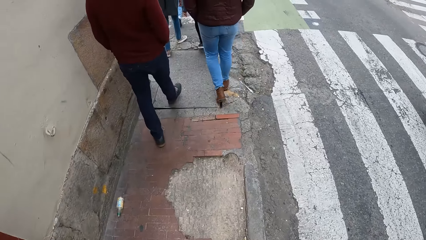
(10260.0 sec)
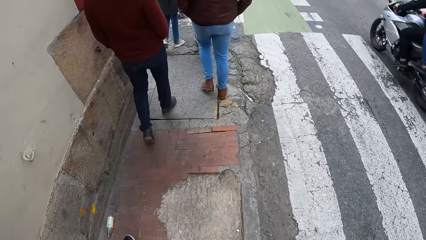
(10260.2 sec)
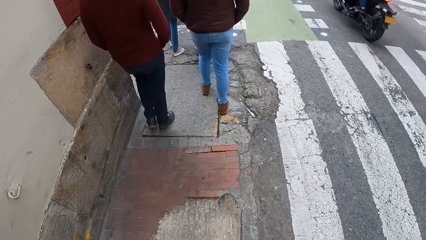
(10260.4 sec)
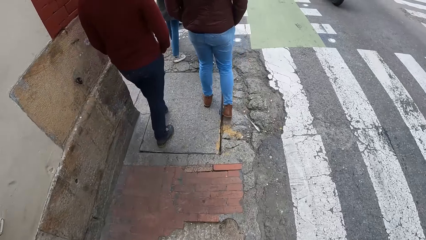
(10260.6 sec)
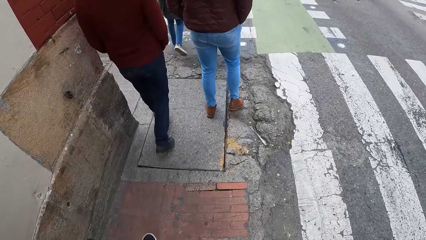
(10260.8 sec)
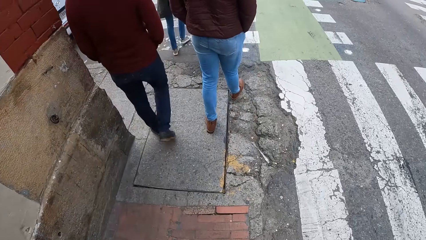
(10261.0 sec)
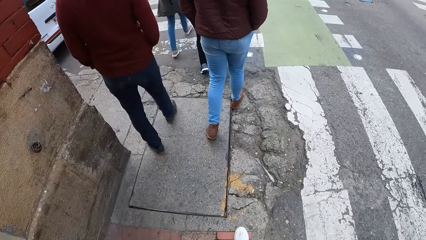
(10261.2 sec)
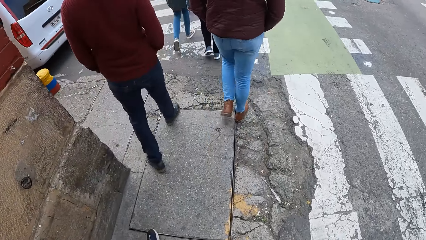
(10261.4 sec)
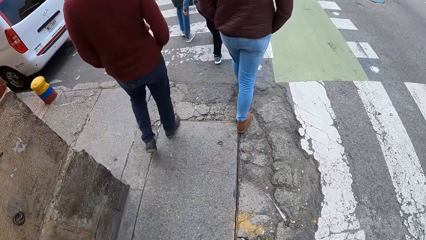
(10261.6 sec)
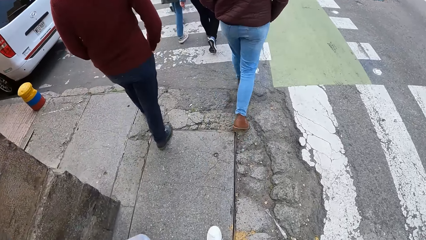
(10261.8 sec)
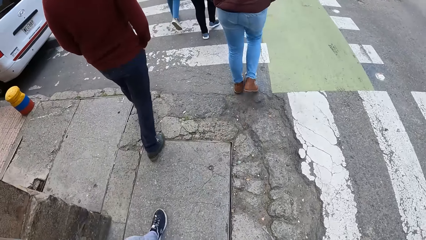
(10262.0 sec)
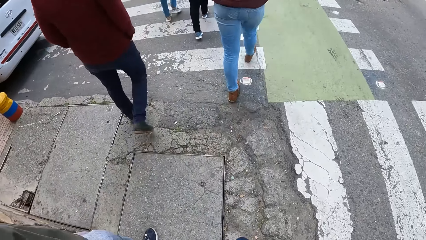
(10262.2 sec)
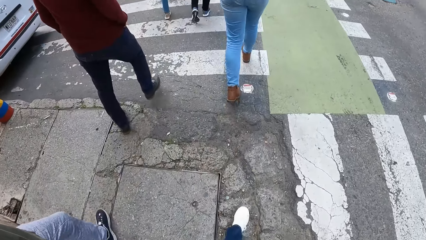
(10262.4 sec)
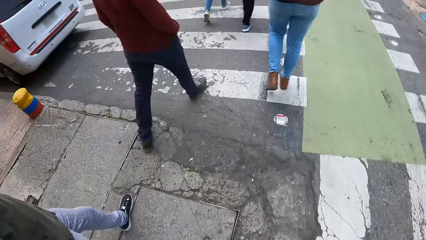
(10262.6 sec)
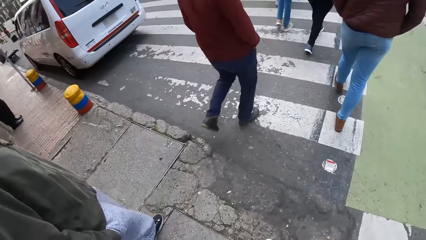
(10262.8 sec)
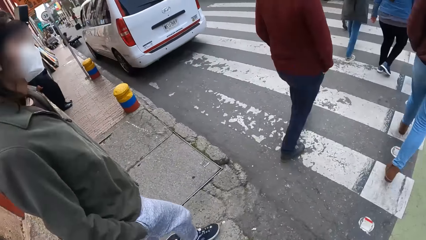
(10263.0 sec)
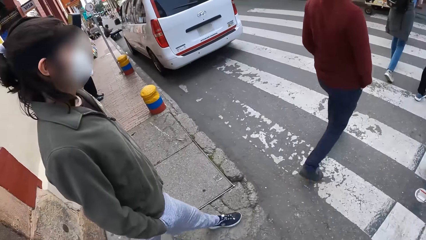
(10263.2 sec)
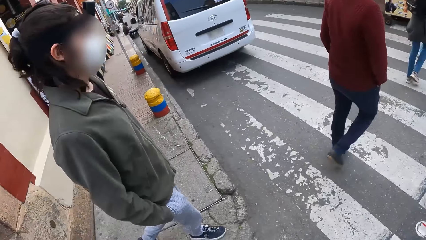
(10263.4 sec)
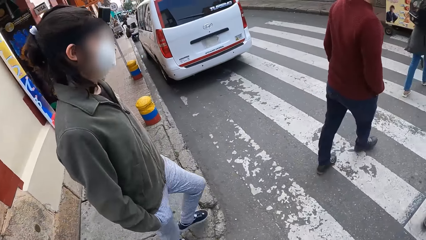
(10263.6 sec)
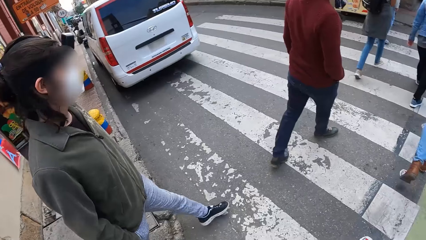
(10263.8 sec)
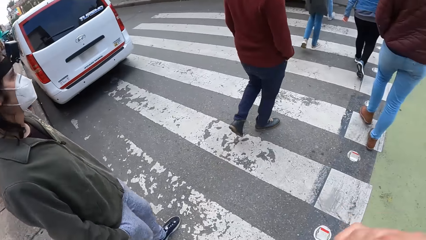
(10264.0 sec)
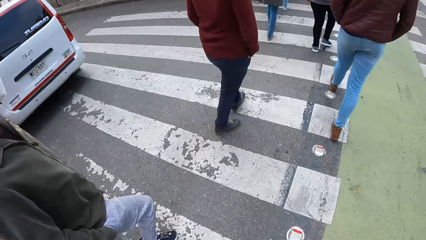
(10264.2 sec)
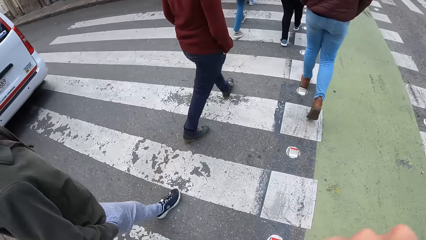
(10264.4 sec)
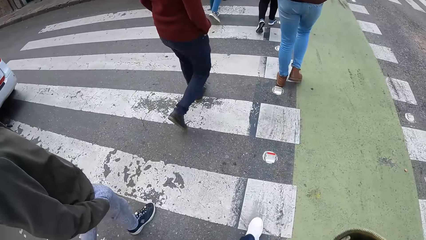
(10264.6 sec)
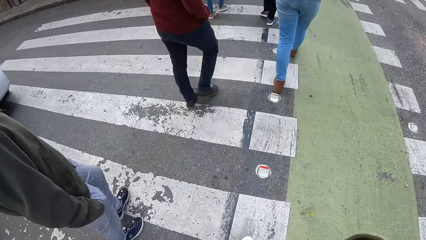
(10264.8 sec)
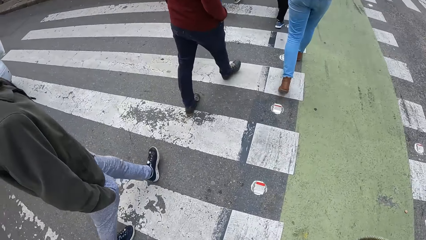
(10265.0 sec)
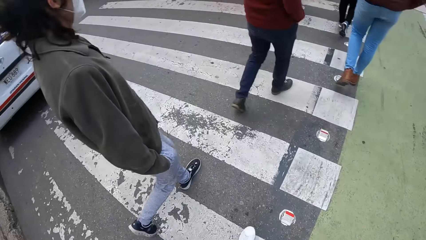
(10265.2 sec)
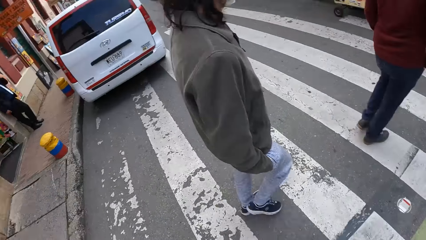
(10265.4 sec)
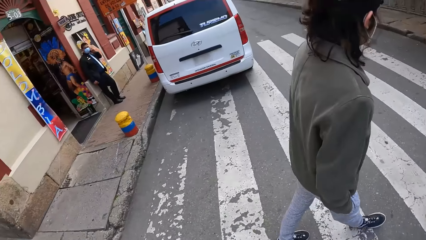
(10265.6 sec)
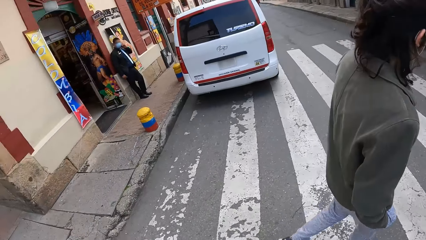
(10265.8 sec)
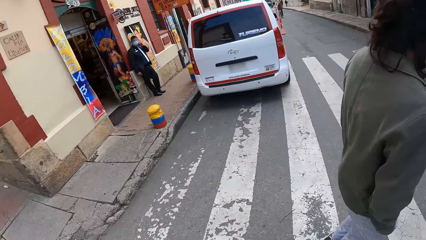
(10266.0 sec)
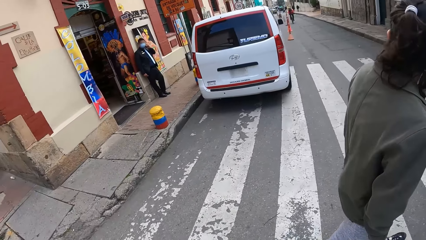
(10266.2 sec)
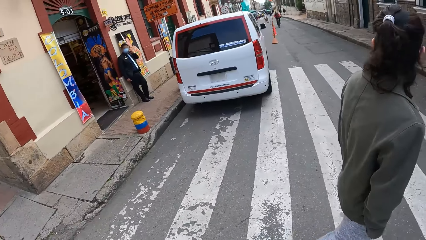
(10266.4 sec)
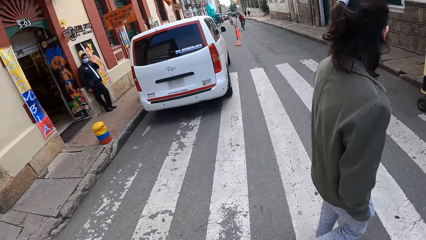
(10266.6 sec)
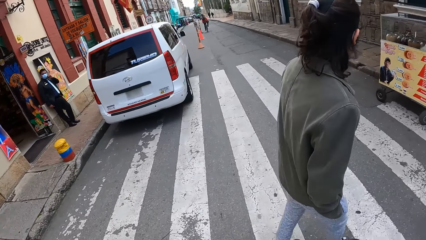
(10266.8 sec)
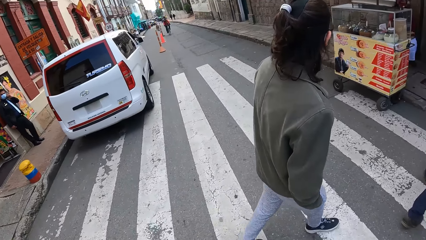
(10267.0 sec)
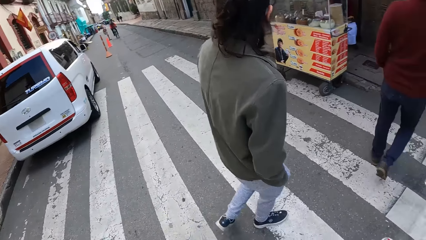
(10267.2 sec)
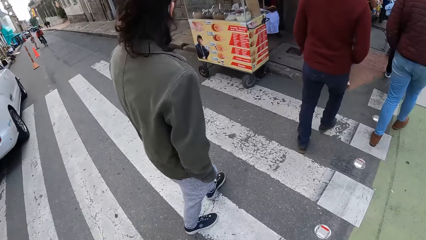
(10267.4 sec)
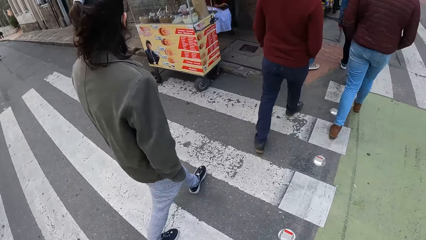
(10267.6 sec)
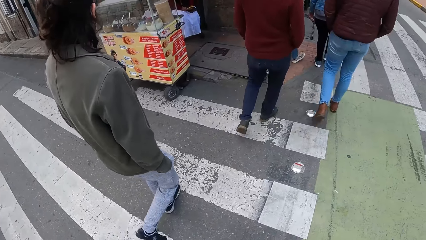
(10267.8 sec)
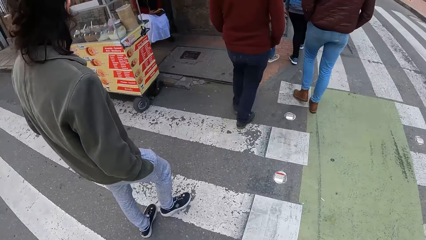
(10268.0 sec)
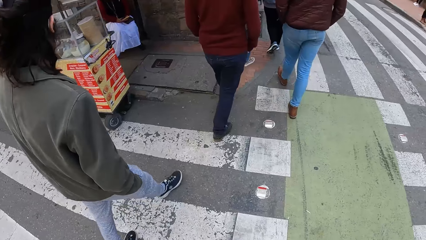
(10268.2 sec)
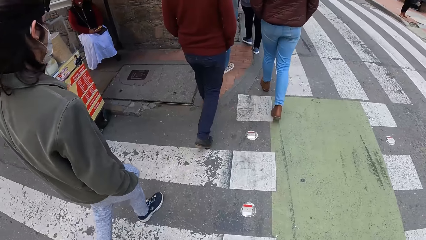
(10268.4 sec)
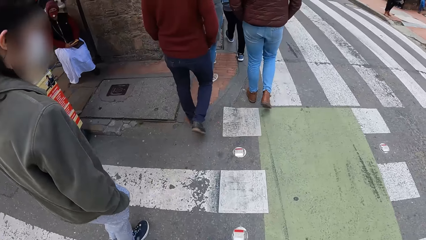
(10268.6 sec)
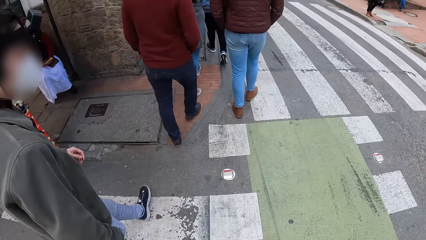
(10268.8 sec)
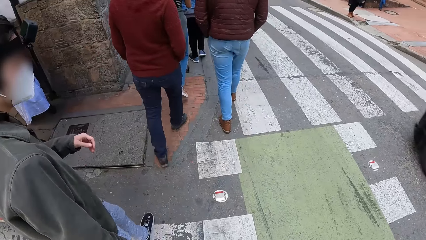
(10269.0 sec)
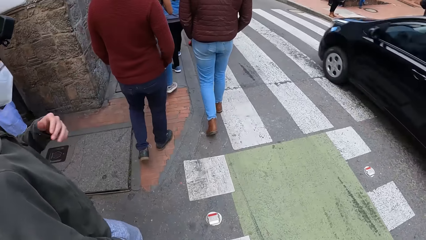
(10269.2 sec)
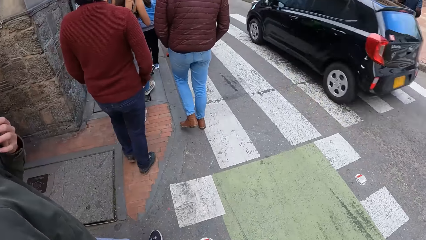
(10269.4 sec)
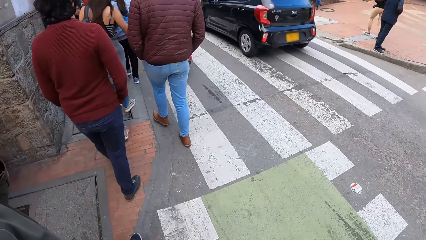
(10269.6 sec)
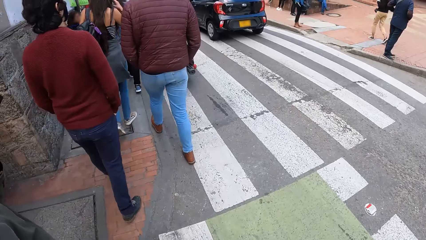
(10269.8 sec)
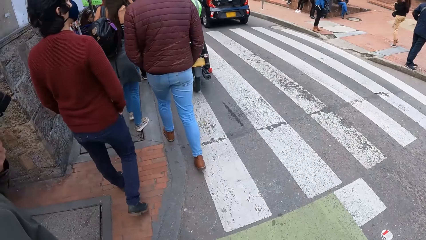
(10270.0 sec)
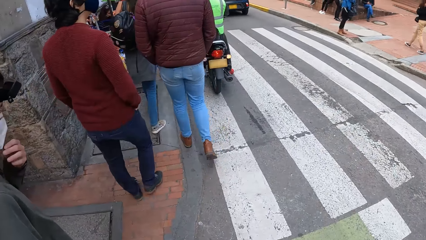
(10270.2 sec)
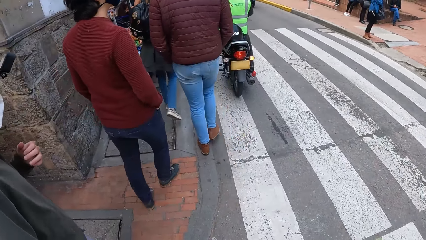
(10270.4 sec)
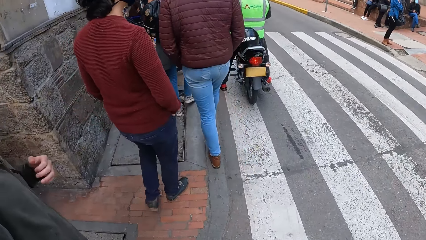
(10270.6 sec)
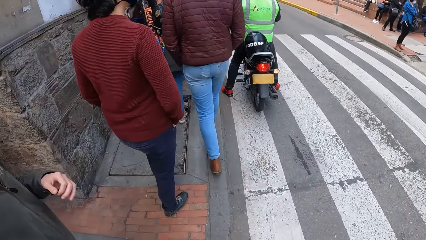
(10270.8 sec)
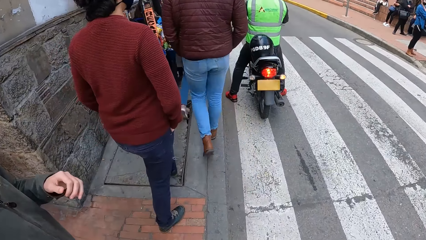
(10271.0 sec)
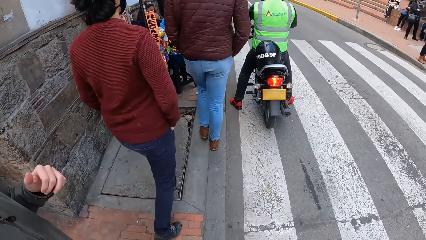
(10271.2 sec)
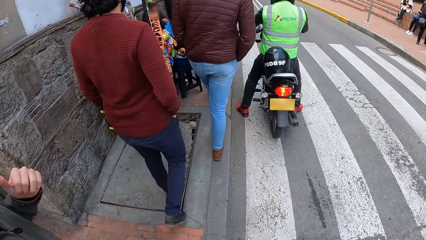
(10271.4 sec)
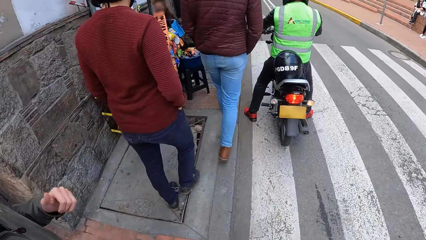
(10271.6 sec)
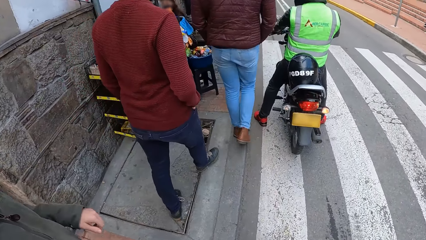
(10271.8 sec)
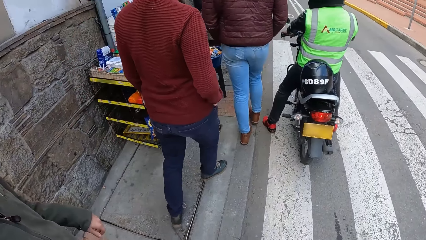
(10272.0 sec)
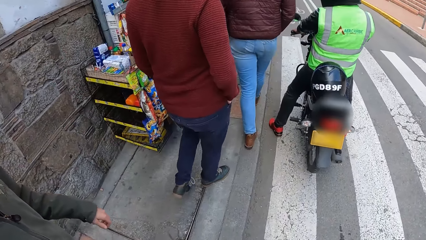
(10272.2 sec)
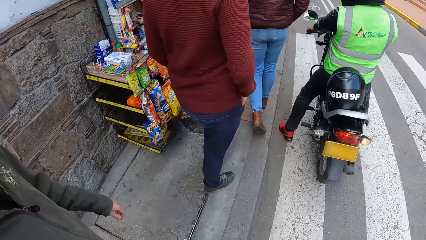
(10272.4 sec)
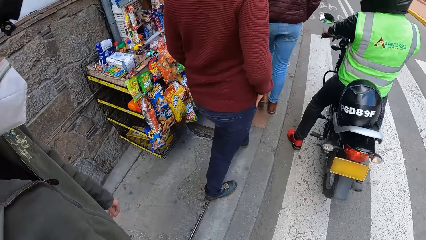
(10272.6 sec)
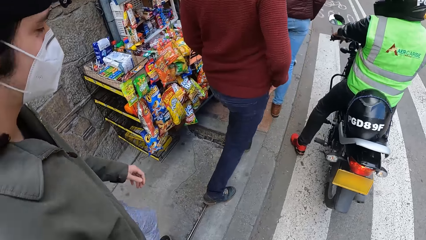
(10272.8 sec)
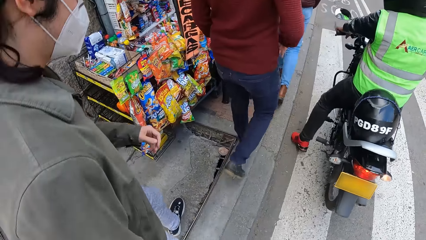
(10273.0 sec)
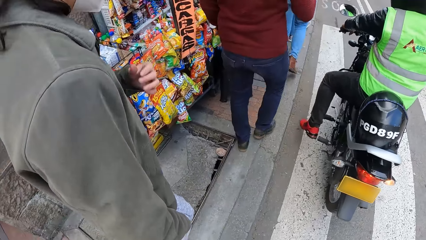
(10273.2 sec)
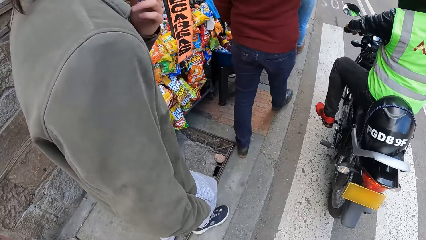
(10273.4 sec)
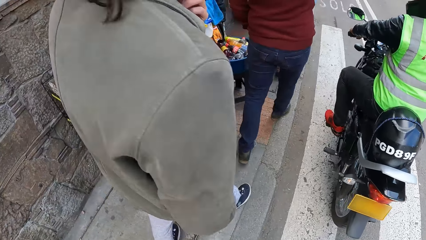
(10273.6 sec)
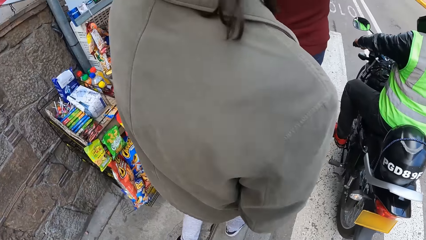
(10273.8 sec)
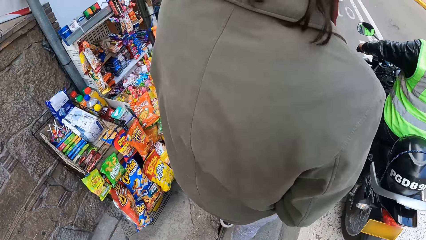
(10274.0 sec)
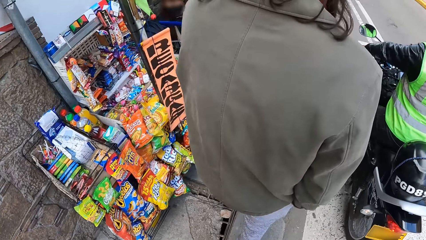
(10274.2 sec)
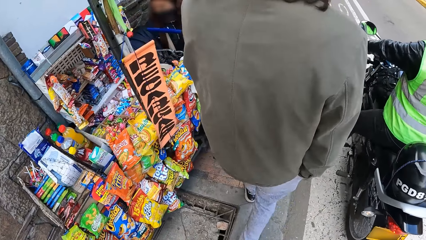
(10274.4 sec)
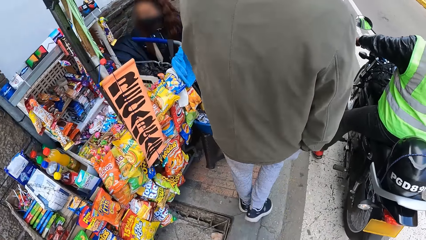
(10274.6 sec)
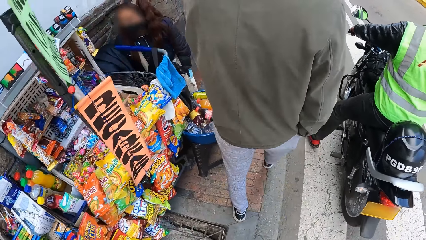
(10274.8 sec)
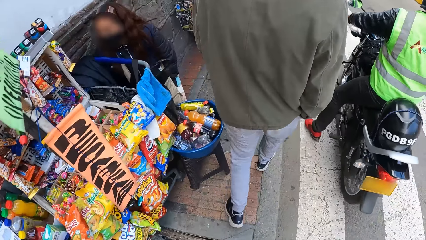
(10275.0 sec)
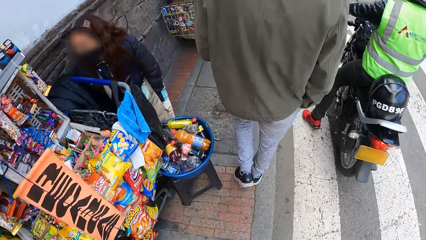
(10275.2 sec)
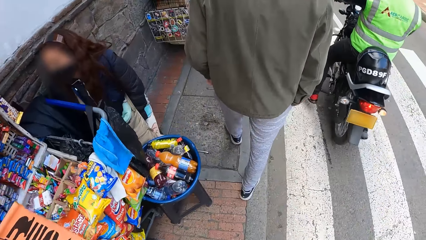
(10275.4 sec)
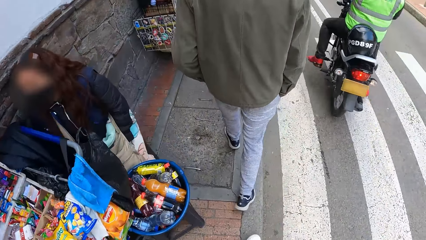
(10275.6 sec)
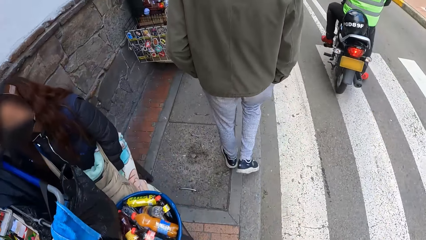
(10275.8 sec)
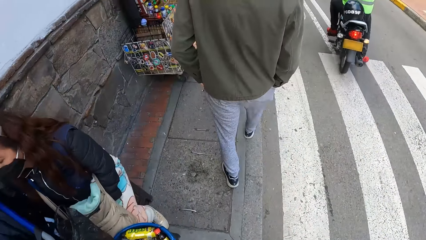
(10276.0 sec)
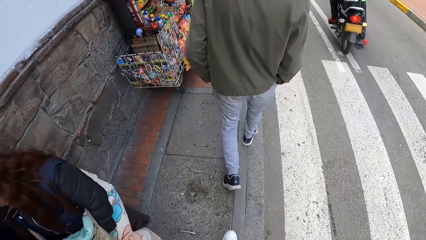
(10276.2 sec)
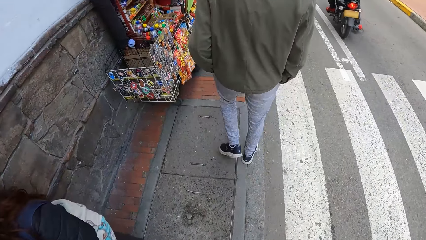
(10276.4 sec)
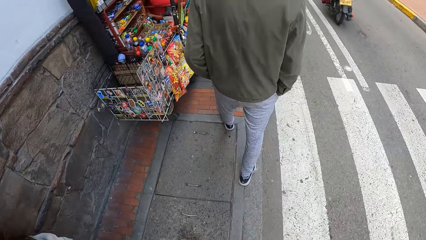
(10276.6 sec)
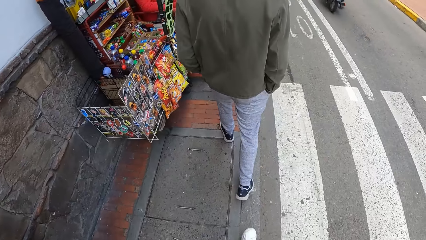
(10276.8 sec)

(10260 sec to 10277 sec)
The camera wearer crosses the road with the group of people. The man touches the nose mask on his face with his left hand. The camera wearer walks on a sidewalk along the road with the group of people.
